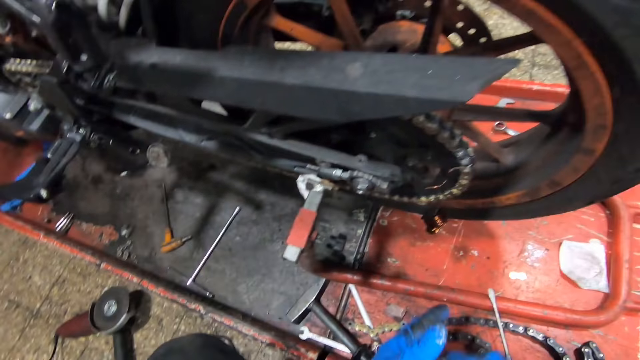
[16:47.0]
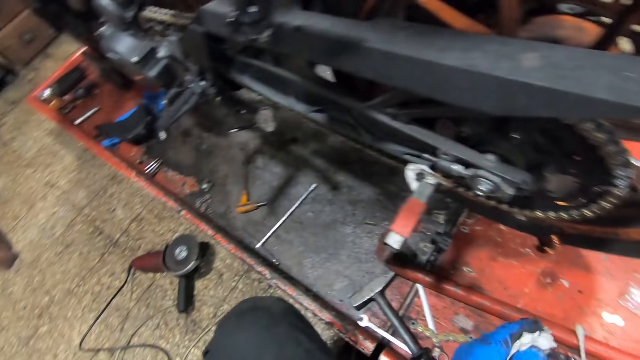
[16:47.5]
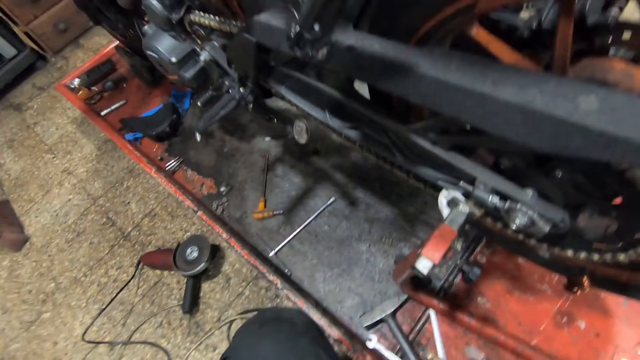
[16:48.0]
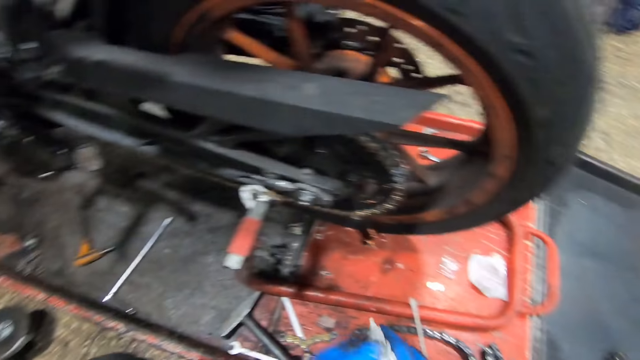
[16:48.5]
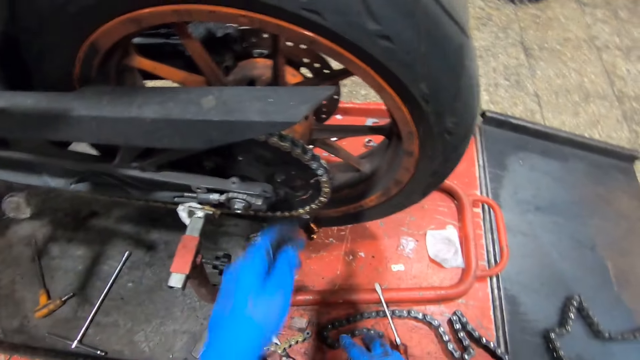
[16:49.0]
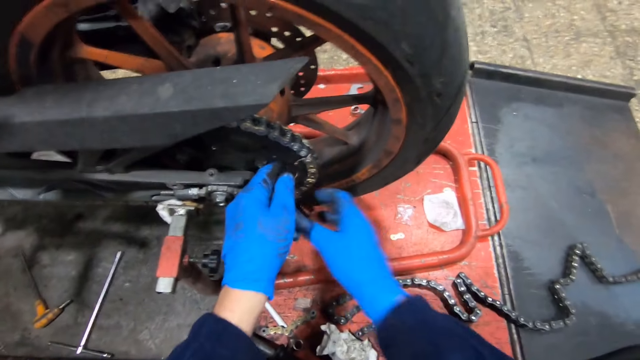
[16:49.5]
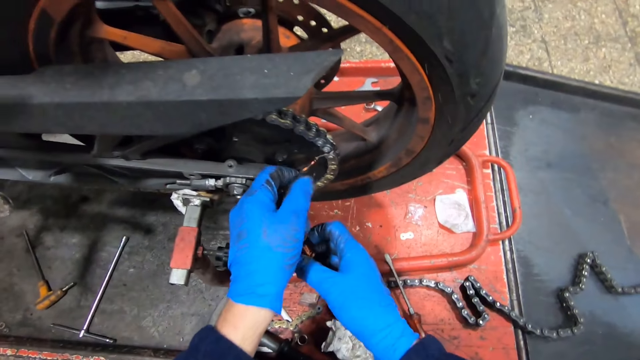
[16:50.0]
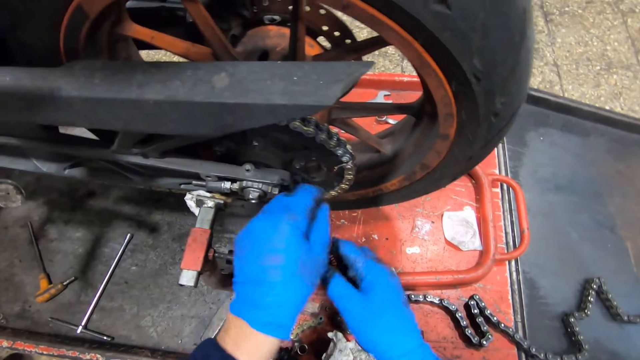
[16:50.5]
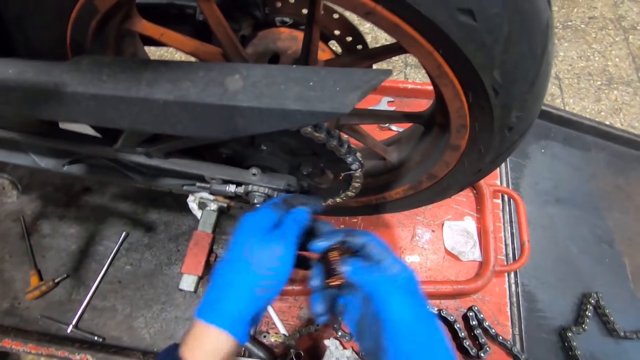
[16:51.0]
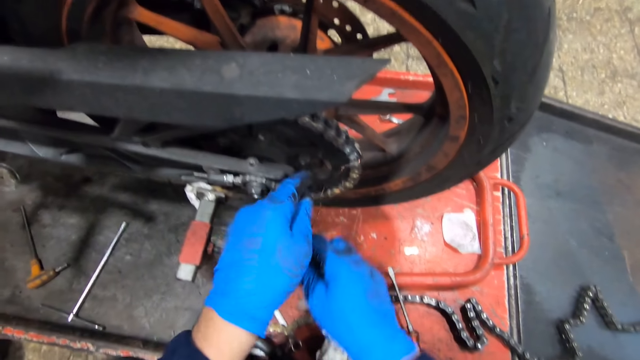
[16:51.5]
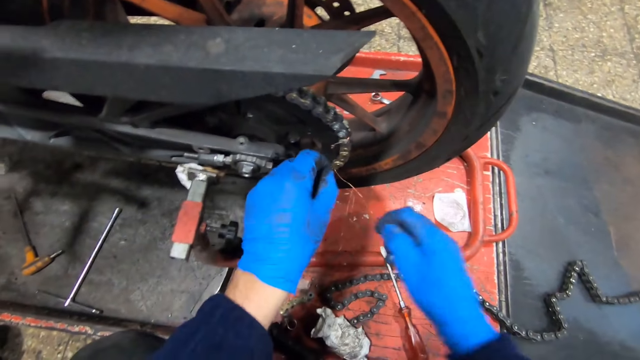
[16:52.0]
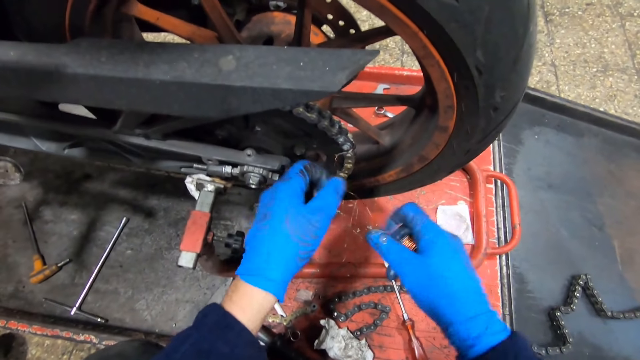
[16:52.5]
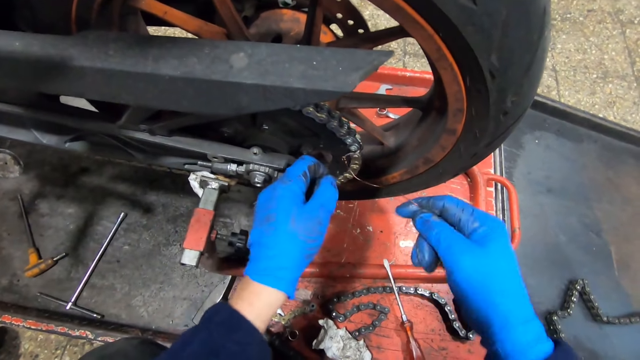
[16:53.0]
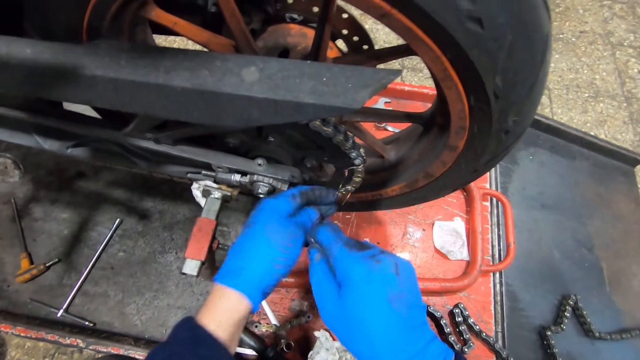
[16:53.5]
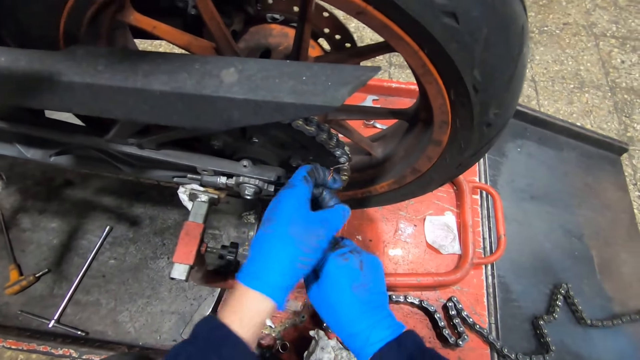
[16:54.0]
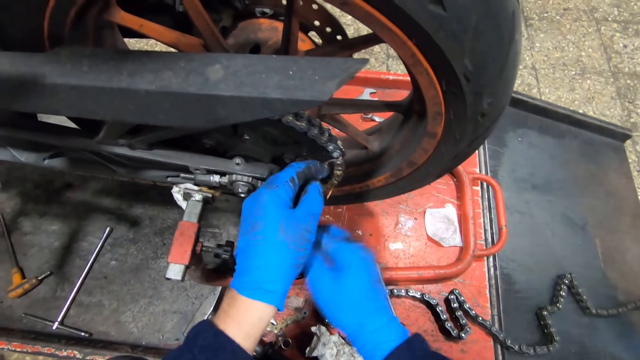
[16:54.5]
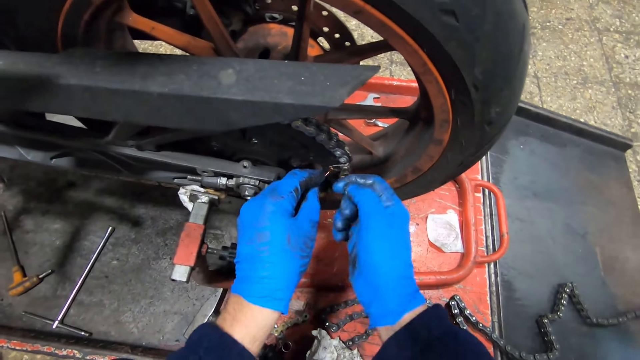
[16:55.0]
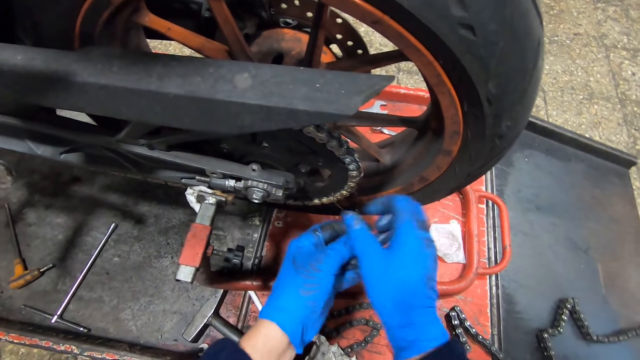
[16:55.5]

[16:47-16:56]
The camera wearer drops the piece of cloth on the work bench with his right hand. He loosens a wire on the bike chain with his two hands. He fixes the bike chain with the wire.

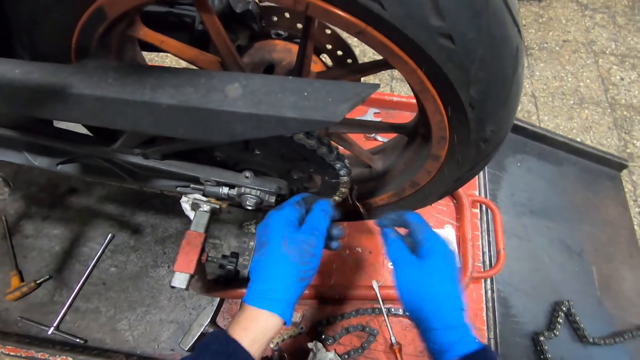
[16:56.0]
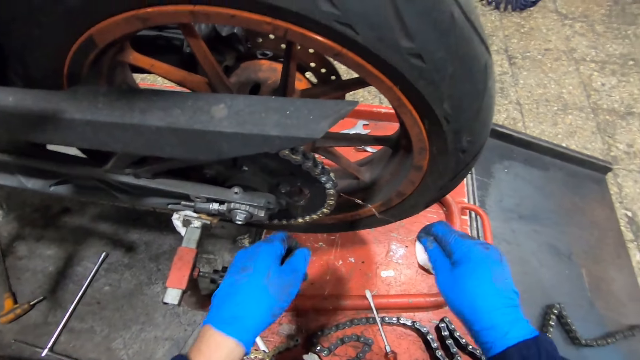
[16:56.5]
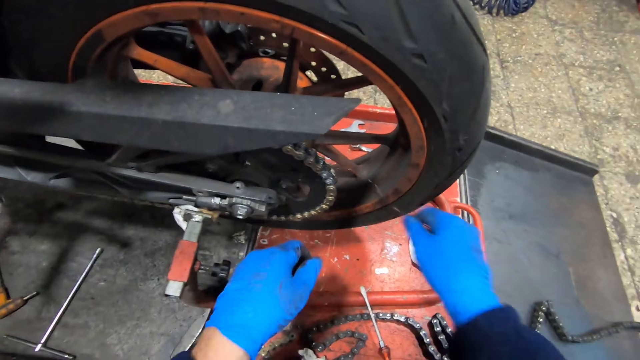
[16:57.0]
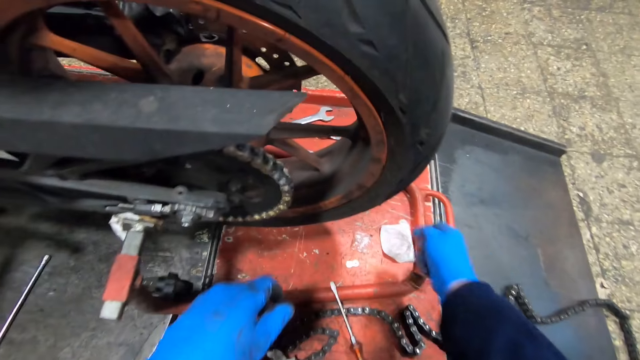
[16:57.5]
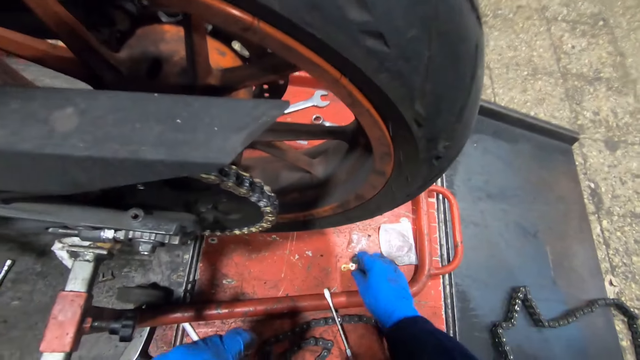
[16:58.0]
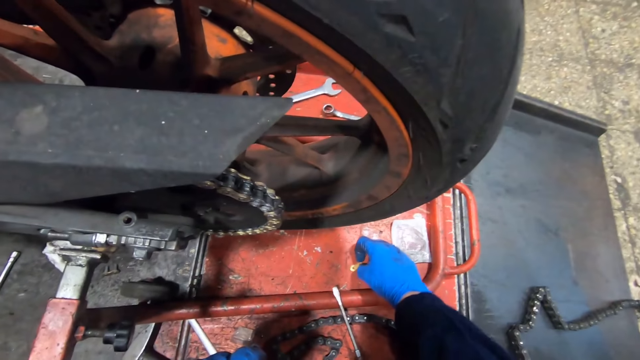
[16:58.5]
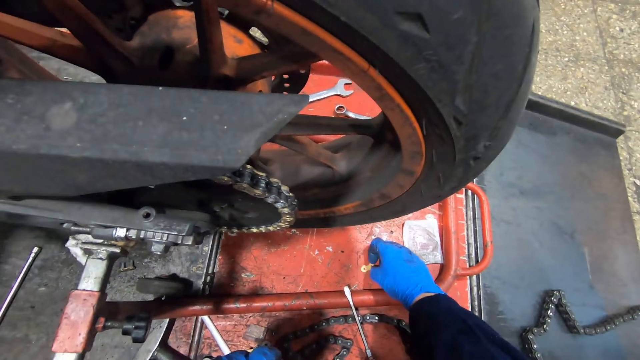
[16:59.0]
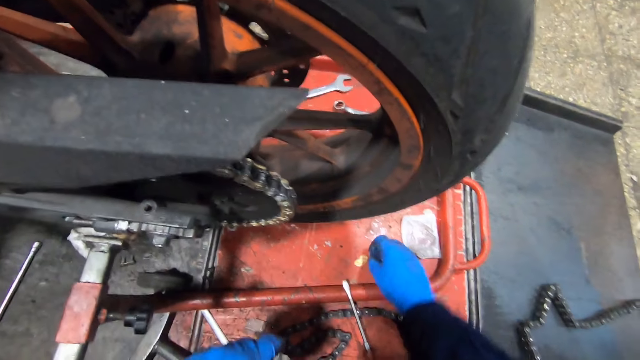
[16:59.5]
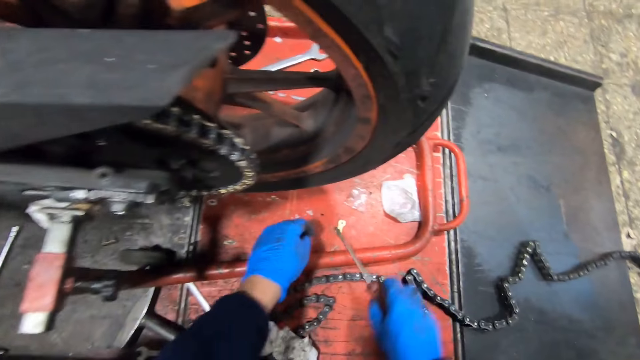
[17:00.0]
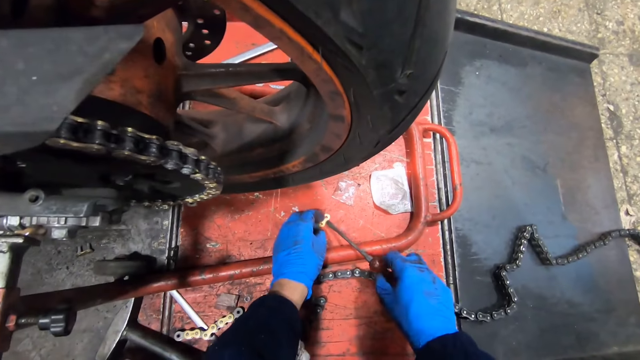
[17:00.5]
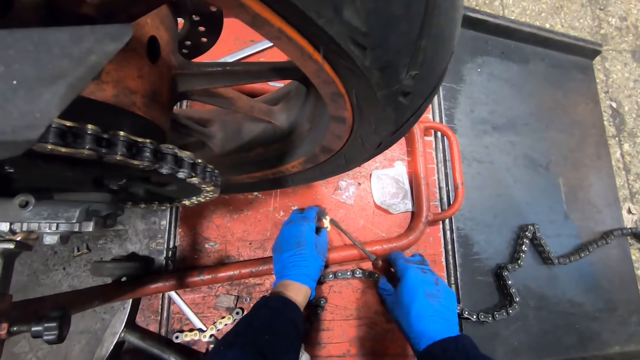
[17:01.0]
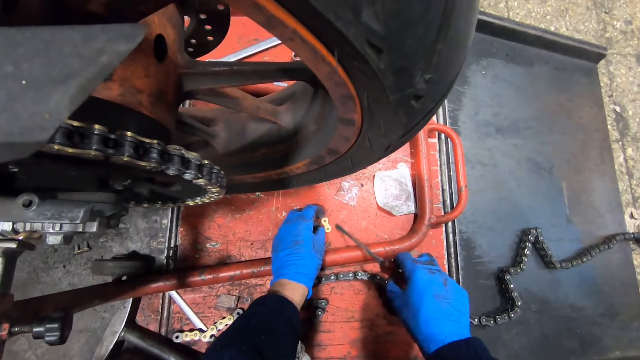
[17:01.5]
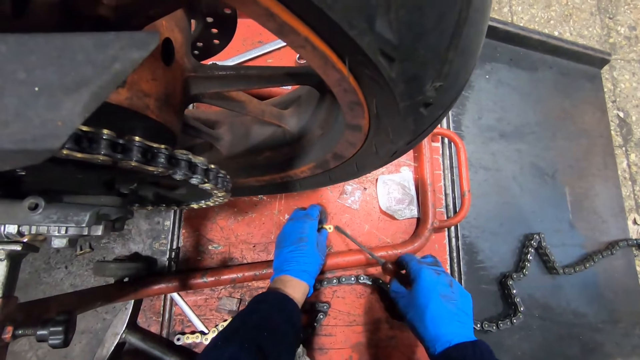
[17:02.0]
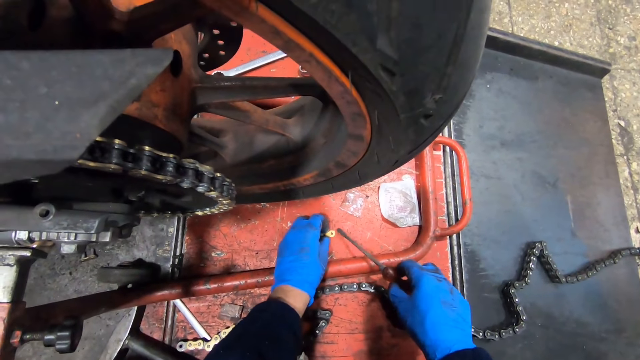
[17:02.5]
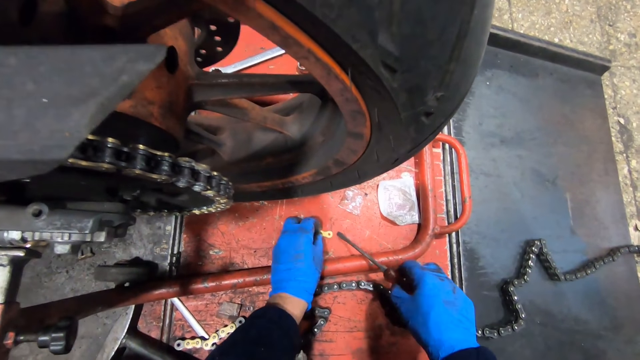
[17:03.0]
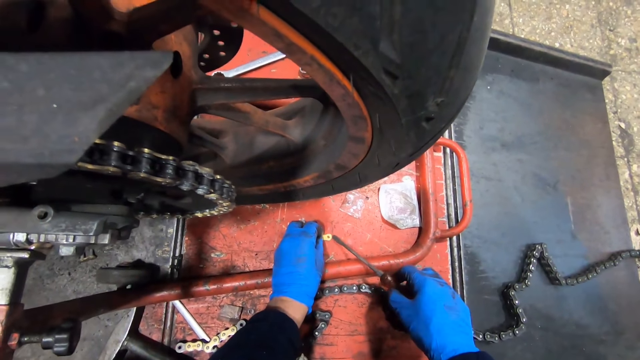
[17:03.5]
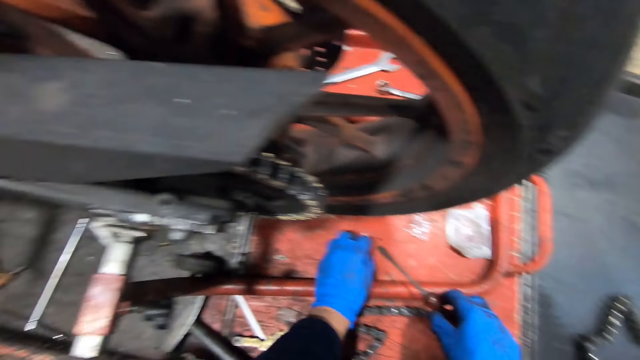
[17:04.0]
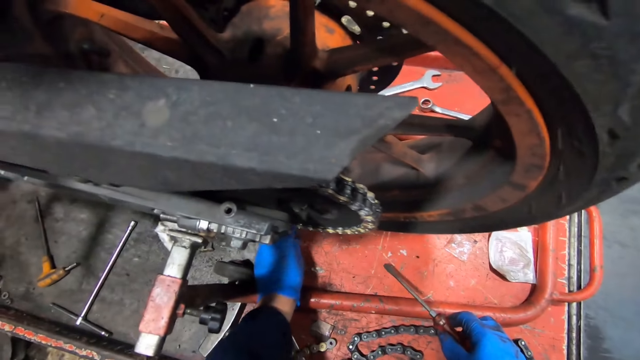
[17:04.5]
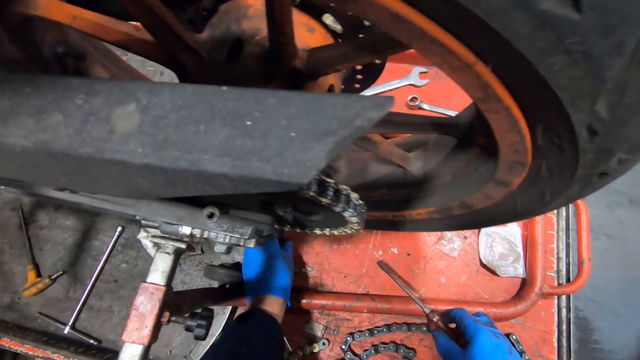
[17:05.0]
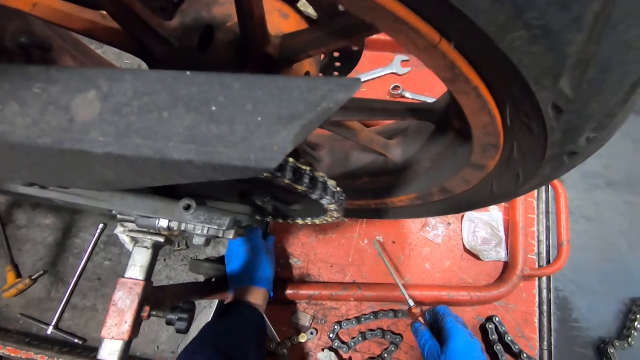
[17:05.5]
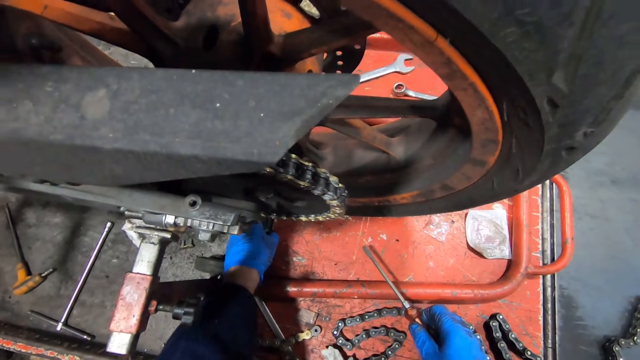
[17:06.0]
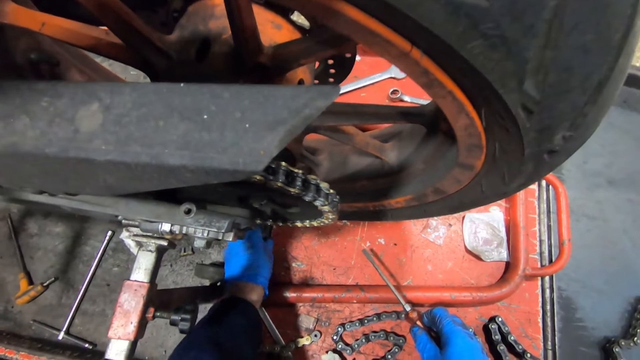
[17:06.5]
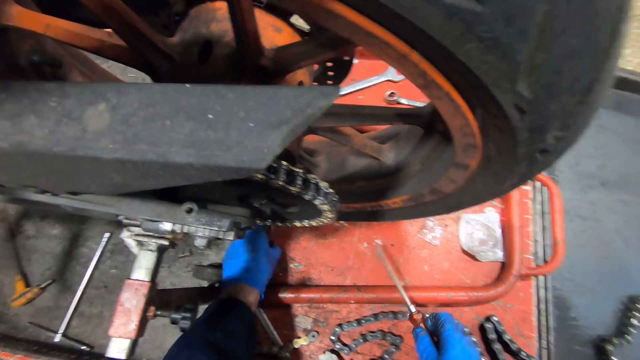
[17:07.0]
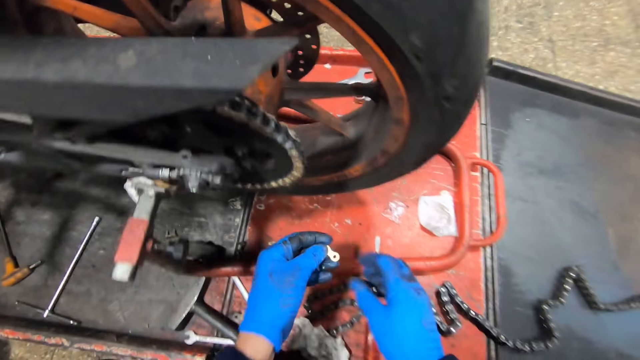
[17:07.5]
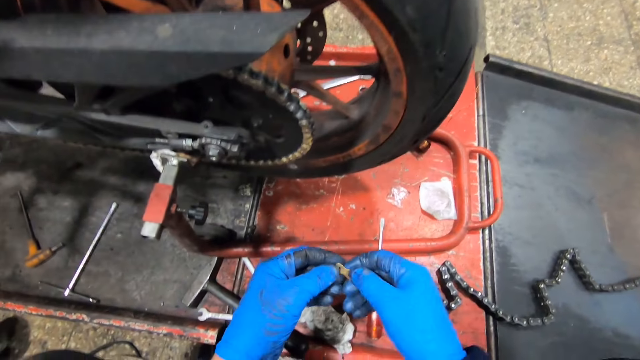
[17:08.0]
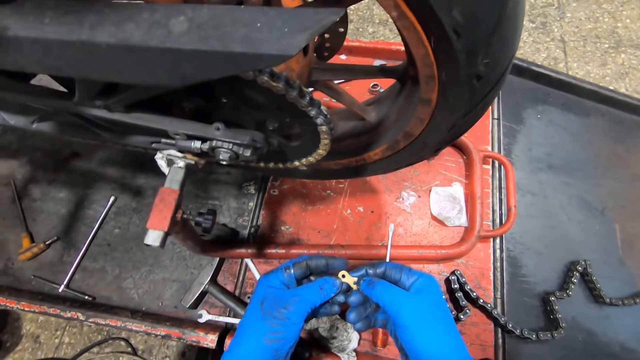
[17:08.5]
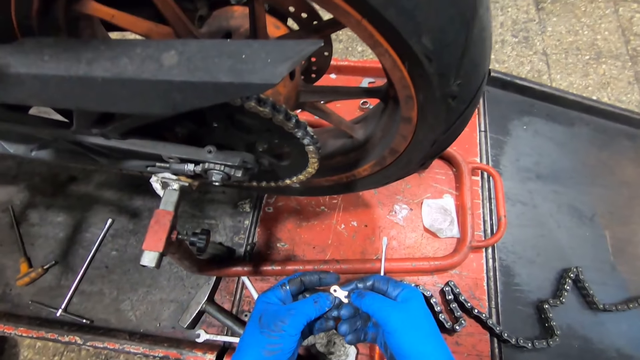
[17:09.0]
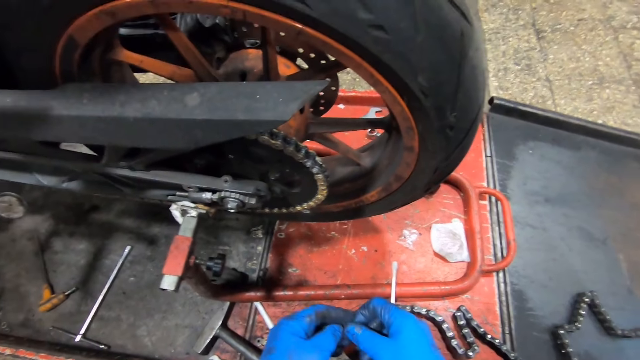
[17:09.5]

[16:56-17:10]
The camera wearer drops the wire on the work bench with his right hand. He picks up a rivet pin from the work bench with his right hand. He picks up the screwdriver from the work bench with his right hand. He attempts picking up the rivet pin with the screwdriver in his right hand and his left hand. He picks up the rivet pin from the work bench with his left hand. He drops the screwdriver on the work bench with his right hand. He holds the rivet pin with his two hands. He looks at something.
